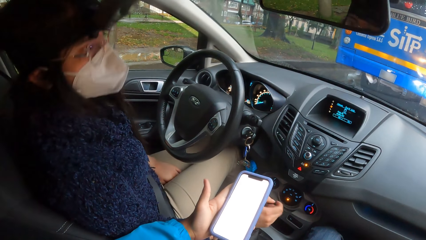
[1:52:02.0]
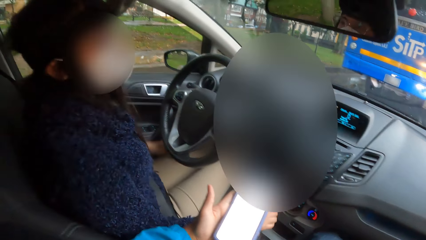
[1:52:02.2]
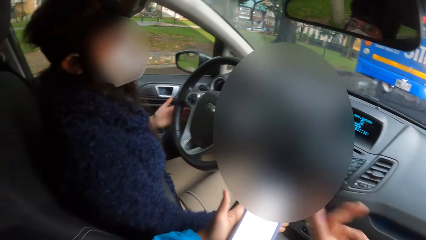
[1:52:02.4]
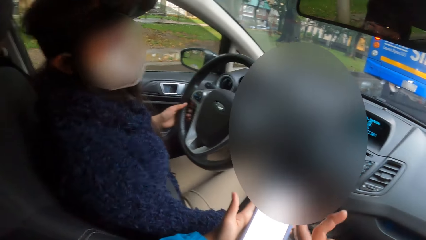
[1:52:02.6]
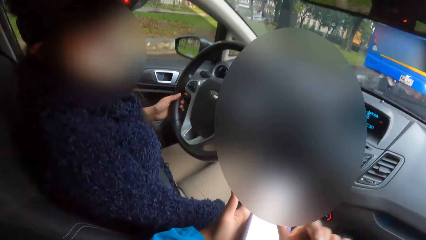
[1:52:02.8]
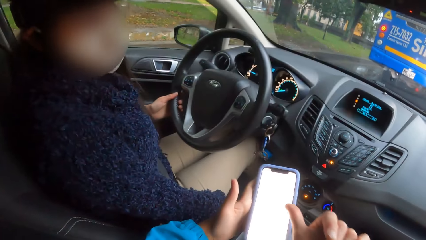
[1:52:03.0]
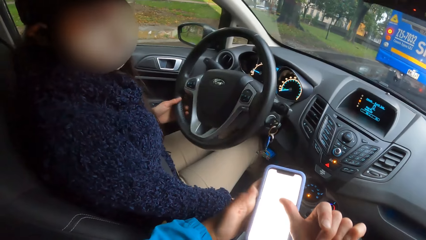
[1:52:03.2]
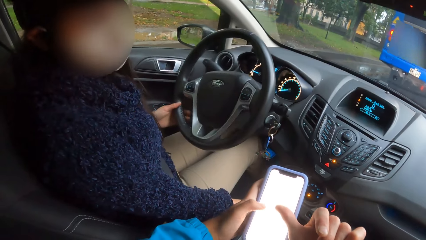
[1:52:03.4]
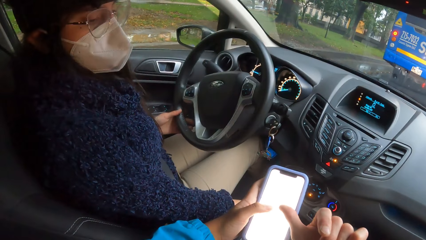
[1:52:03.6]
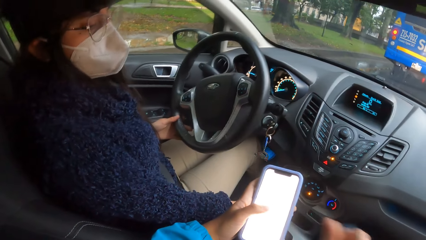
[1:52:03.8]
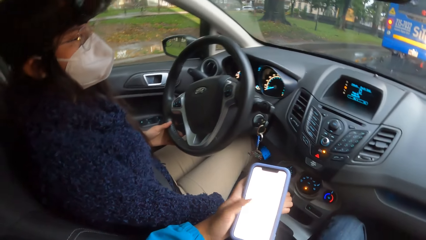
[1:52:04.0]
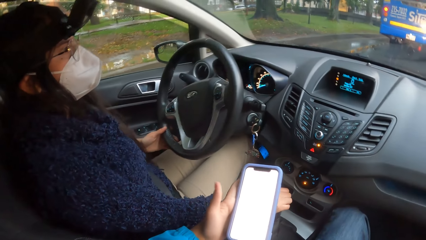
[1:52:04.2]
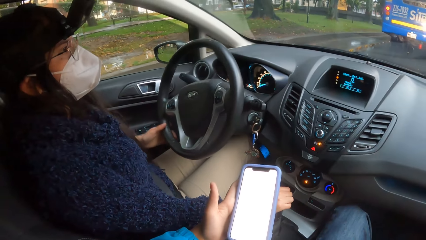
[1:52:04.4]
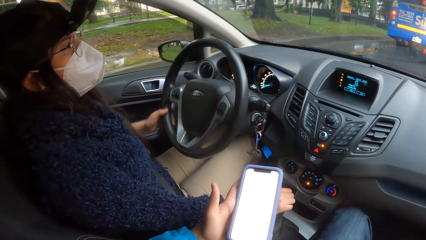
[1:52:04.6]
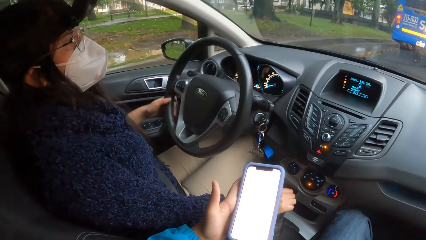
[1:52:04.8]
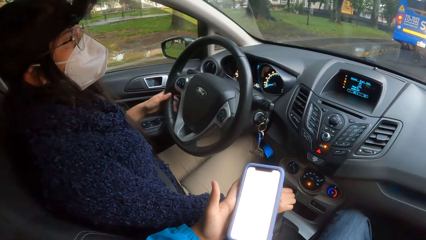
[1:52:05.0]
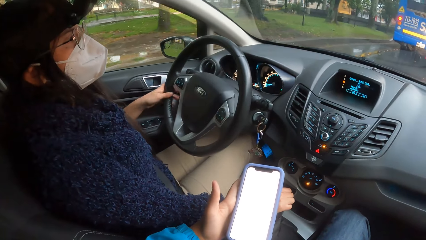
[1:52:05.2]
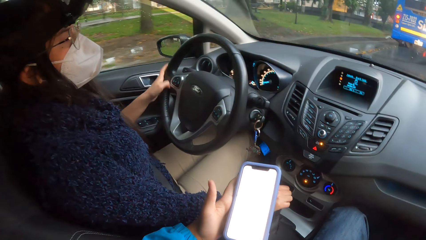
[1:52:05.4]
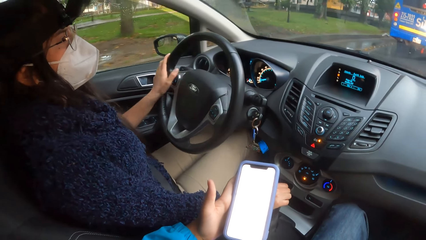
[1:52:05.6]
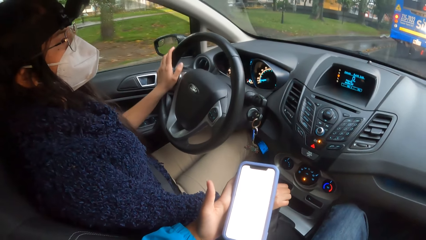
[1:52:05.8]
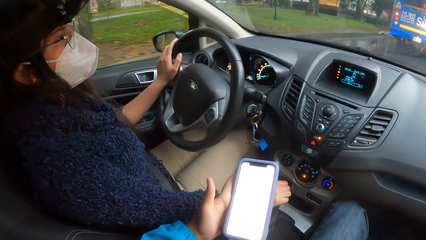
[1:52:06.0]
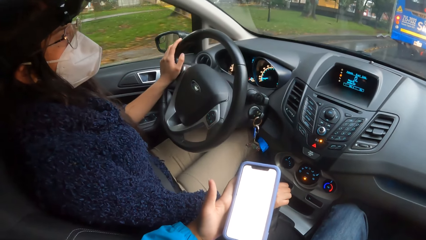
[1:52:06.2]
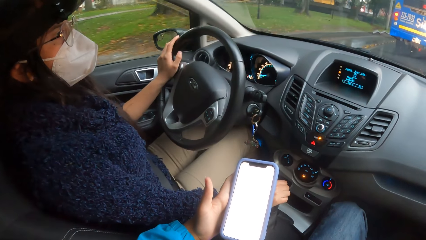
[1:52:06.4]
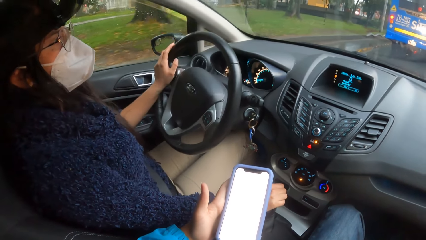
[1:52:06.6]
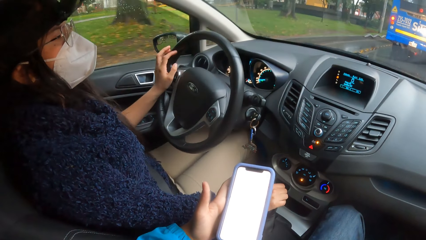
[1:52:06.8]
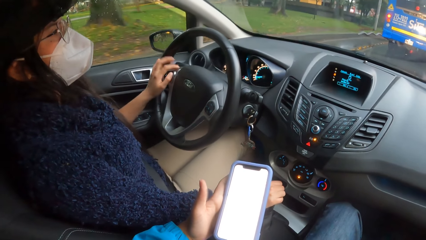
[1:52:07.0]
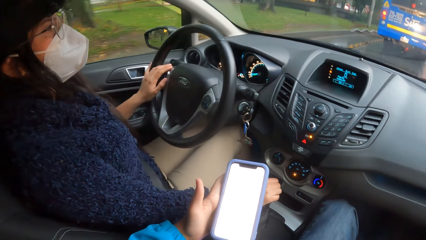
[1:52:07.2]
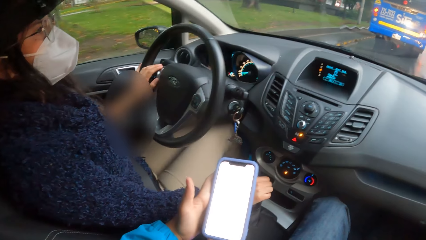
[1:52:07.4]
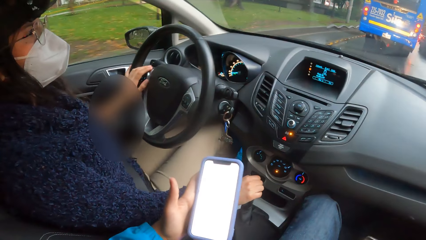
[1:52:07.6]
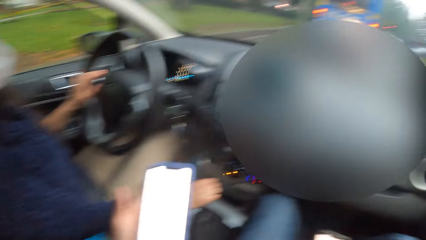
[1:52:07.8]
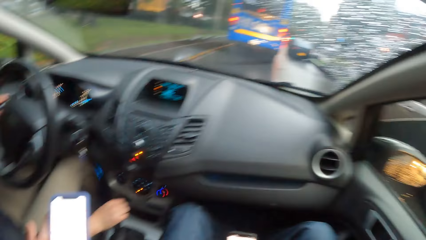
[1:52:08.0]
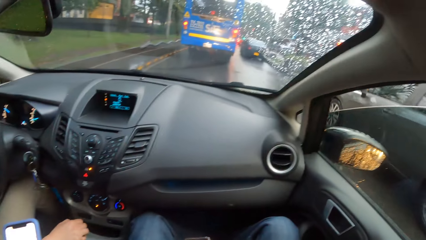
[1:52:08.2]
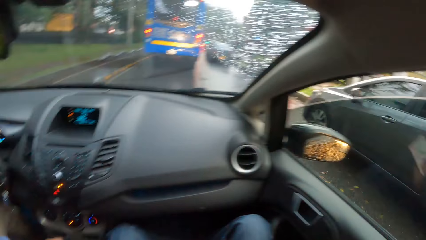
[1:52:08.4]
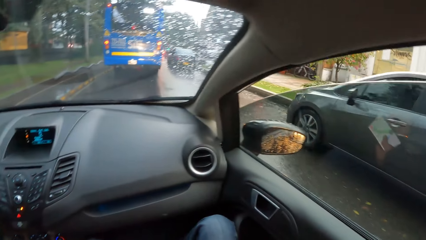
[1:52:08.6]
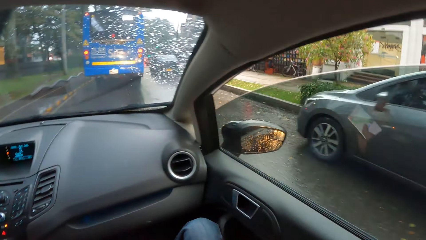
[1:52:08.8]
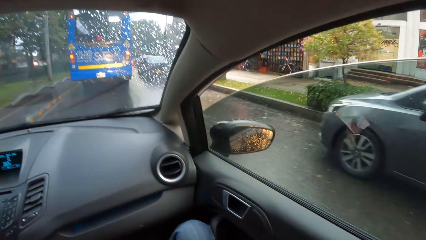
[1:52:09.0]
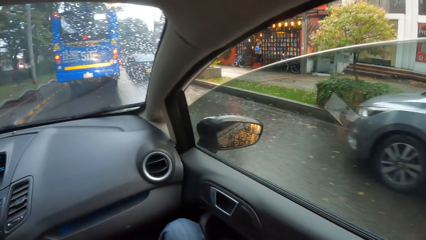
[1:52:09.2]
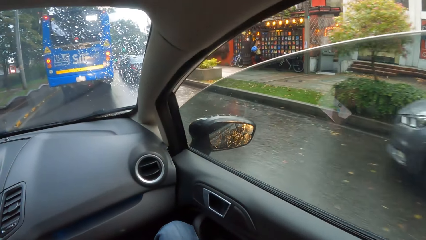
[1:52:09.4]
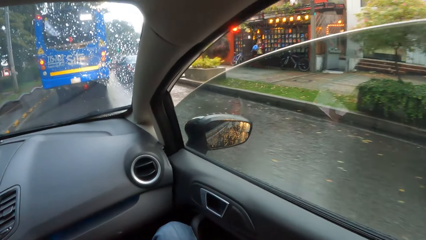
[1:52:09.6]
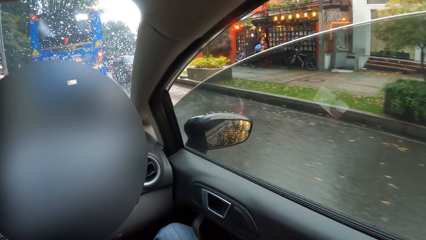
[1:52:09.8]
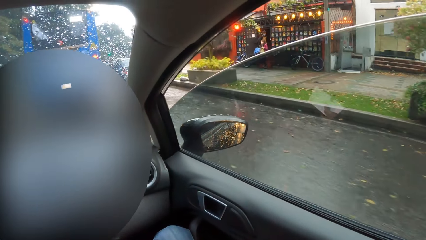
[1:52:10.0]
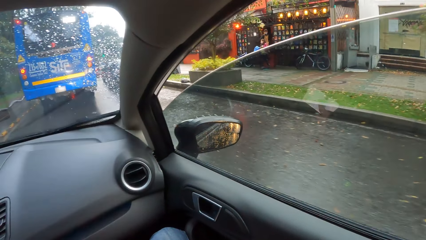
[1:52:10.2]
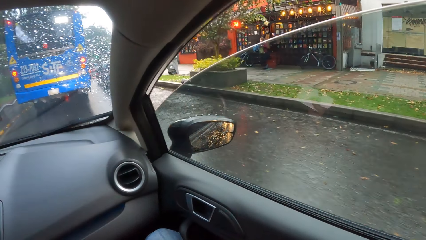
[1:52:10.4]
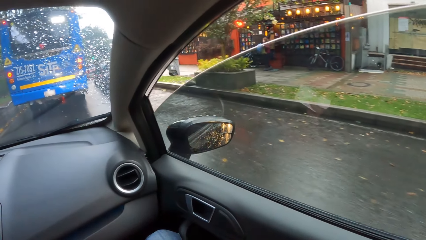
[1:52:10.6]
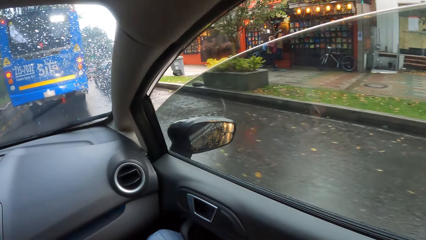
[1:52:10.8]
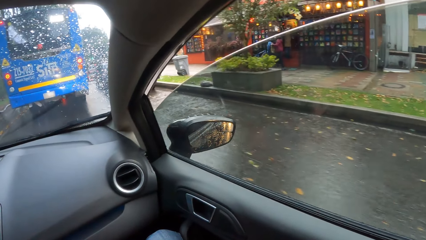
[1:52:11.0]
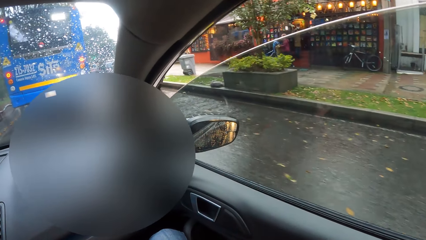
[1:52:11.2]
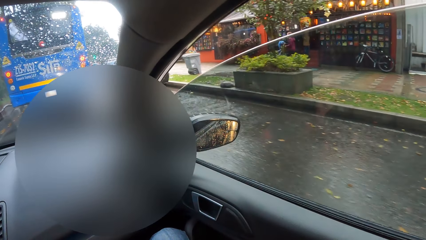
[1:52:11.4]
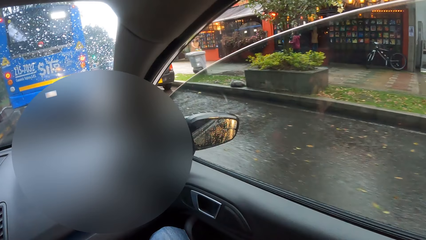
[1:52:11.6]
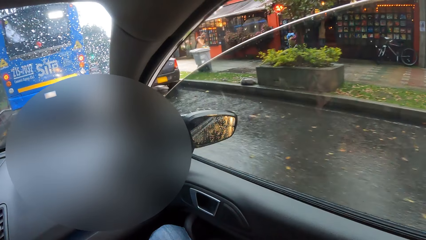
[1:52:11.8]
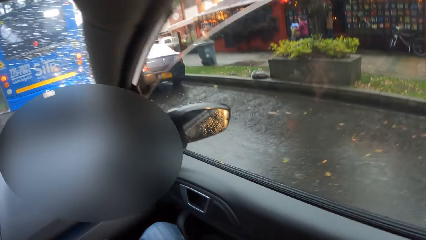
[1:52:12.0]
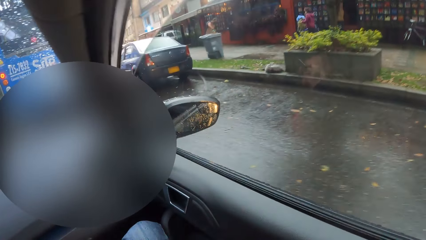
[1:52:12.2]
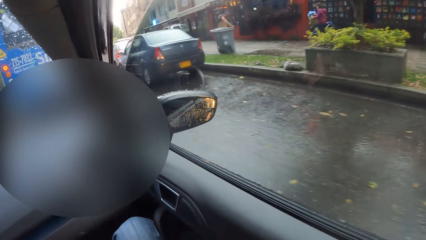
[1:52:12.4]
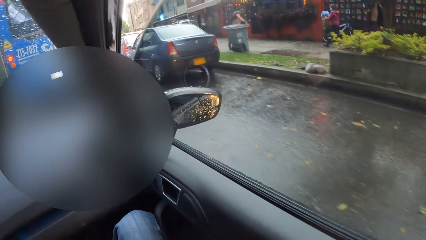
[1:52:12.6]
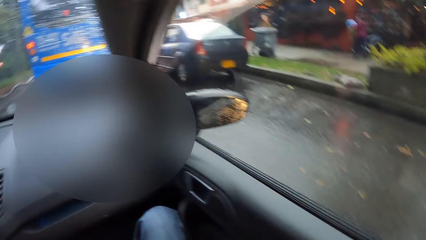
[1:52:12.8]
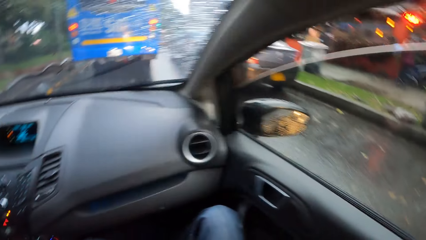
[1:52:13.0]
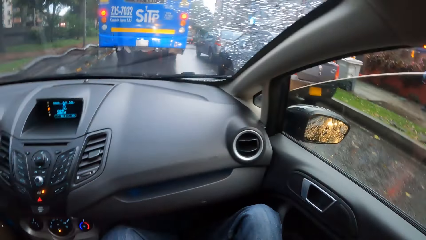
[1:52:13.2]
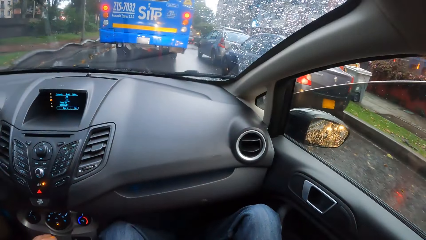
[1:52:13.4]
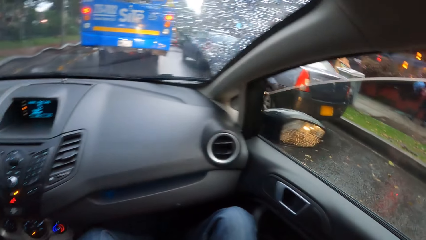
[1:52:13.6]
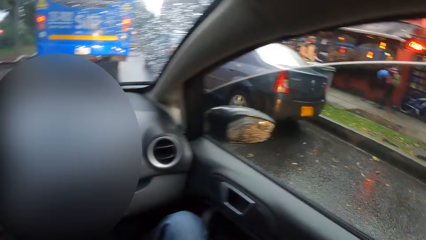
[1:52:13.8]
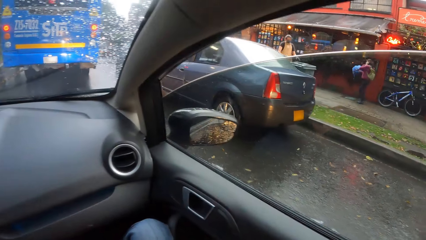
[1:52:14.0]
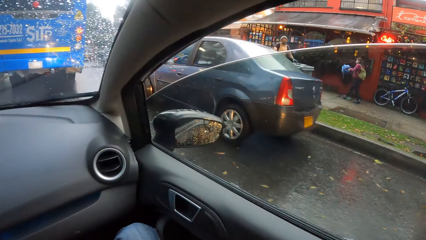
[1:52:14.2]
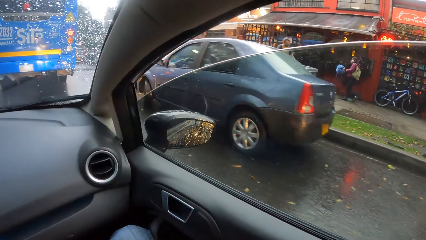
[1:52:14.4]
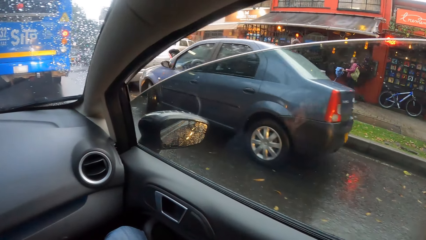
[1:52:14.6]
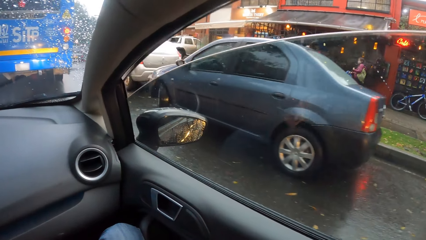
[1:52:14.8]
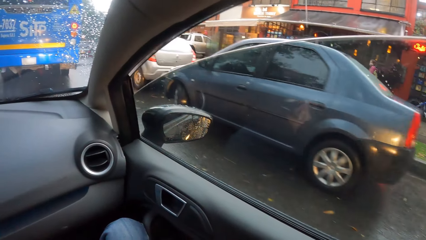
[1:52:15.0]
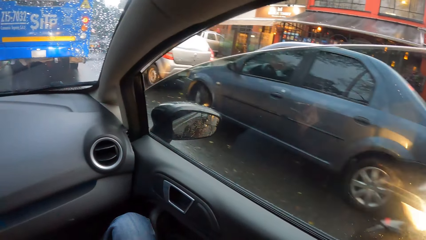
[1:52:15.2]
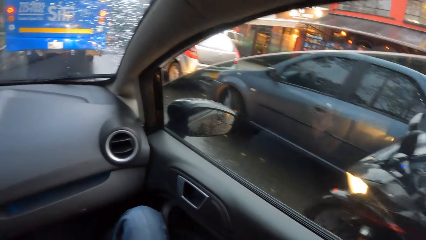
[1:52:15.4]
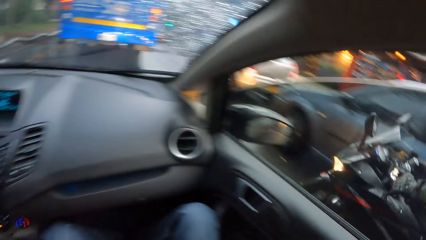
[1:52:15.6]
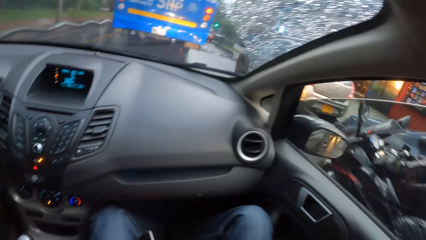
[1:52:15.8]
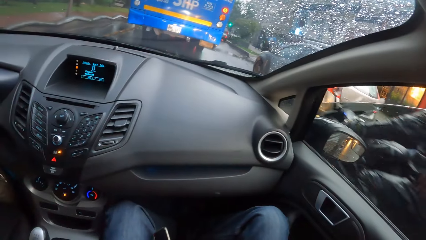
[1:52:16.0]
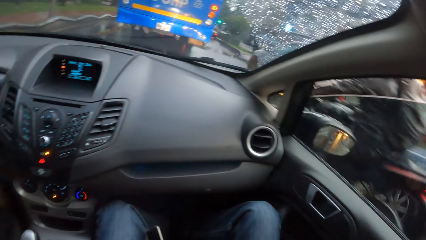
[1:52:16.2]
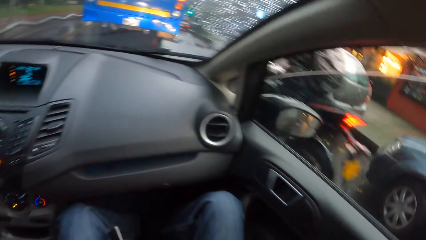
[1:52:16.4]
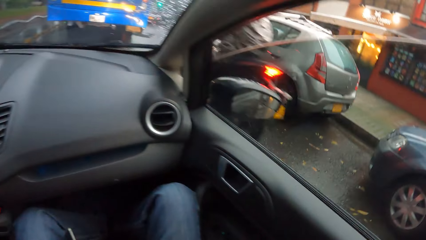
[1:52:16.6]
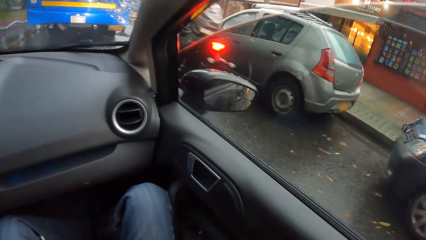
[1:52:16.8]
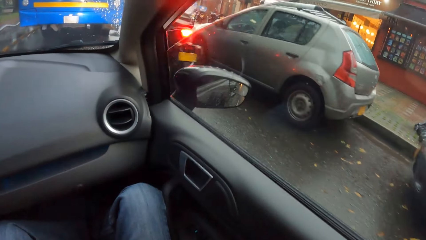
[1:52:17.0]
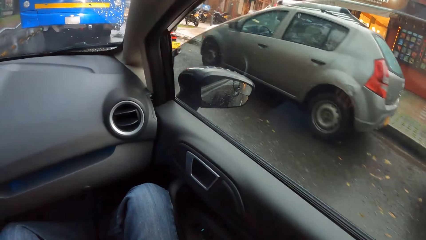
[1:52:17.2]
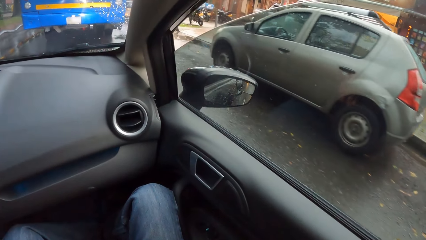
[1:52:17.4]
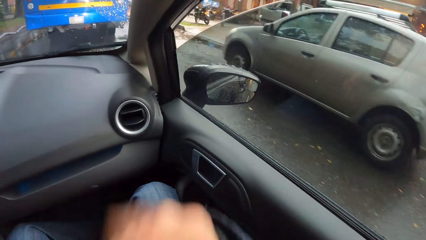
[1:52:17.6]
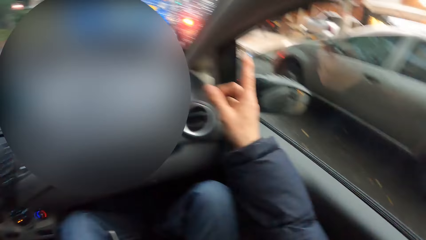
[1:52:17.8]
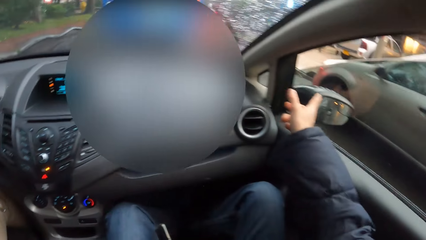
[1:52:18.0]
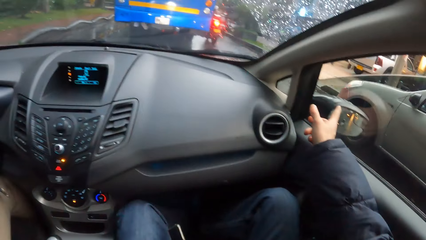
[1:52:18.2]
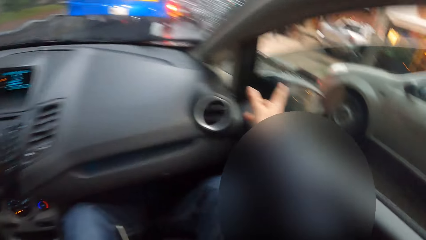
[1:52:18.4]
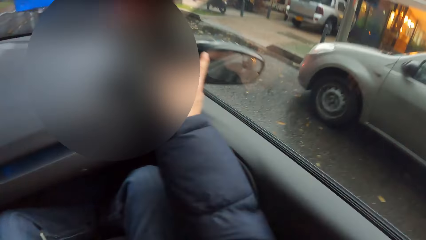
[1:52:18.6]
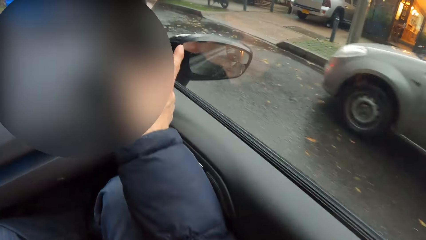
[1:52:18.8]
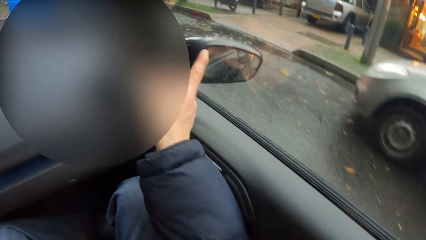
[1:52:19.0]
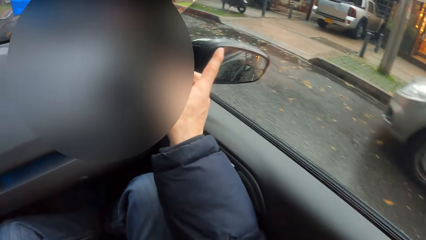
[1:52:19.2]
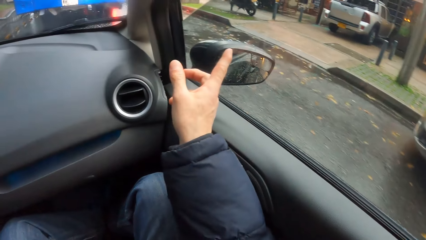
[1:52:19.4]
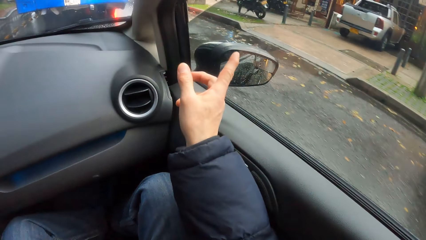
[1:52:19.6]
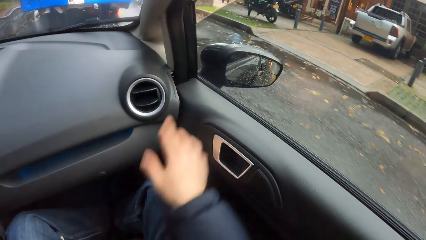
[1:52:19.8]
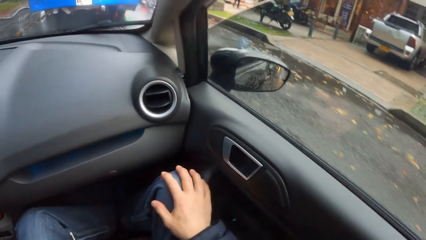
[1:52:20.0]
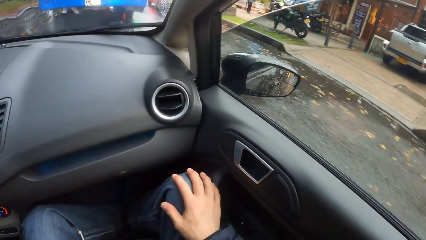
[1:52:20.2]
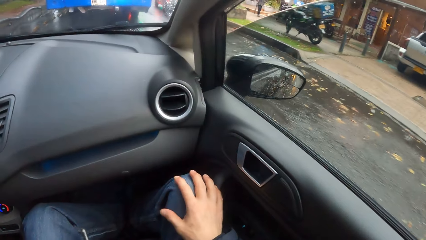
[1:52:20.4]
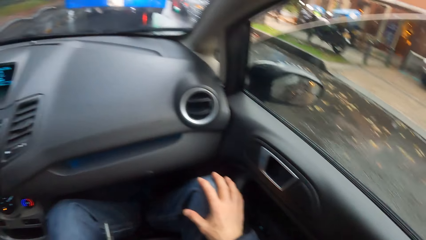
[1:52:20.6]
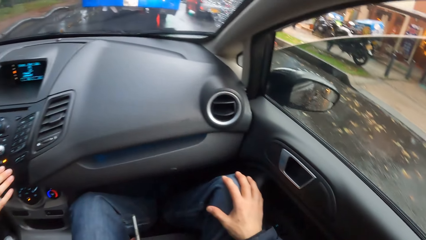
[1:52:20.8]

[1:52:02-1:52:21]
The woman drives the car with her left hand on the steering wheel. The camera wearer looks around. They point at a direction. They interact with the woman.
